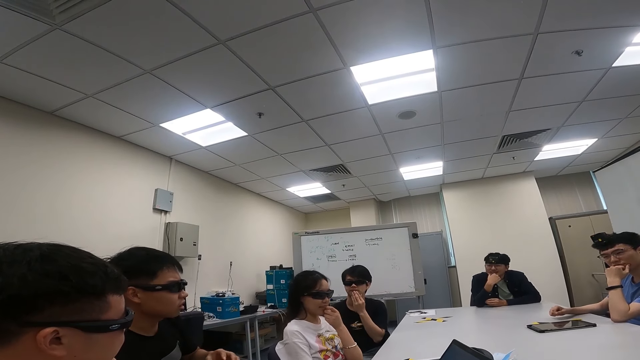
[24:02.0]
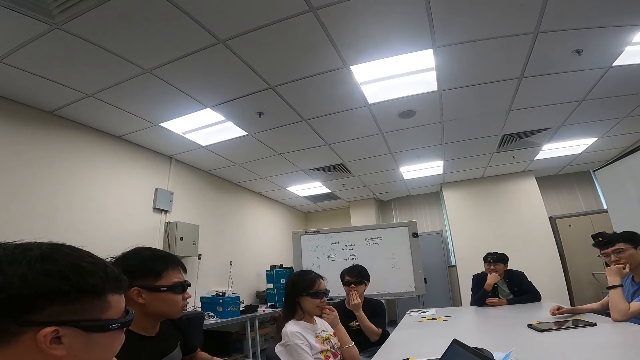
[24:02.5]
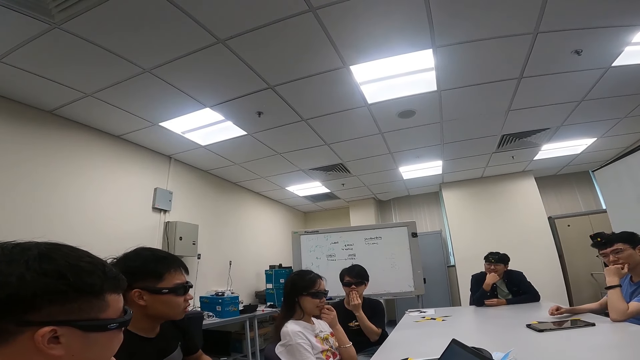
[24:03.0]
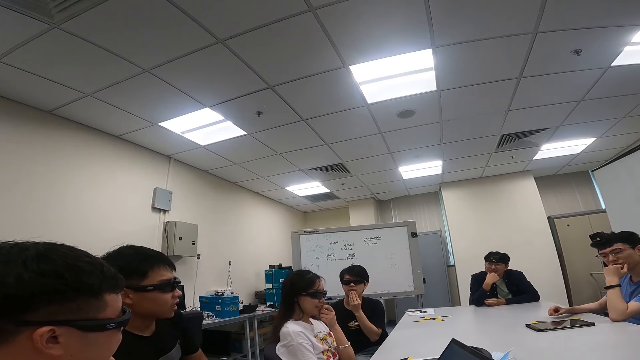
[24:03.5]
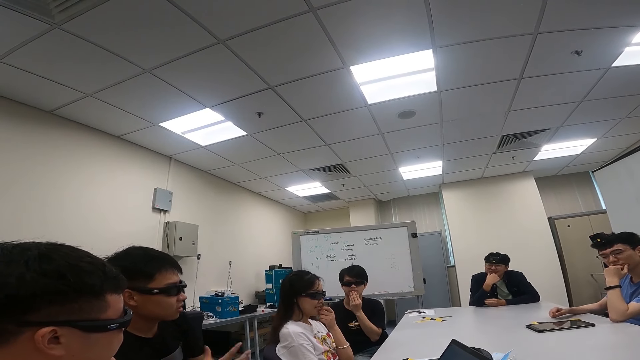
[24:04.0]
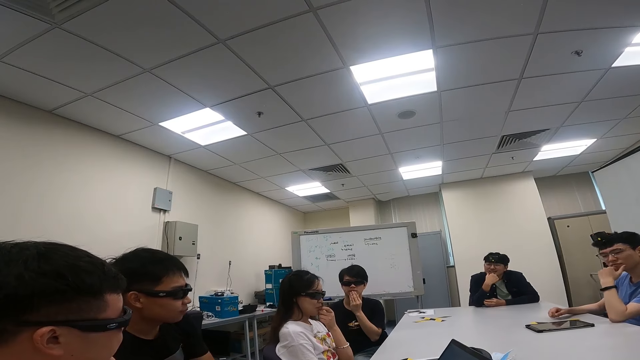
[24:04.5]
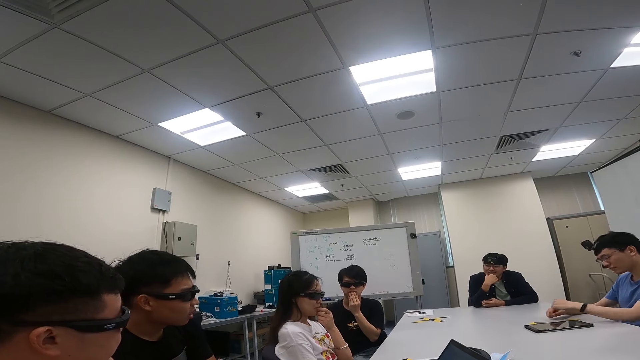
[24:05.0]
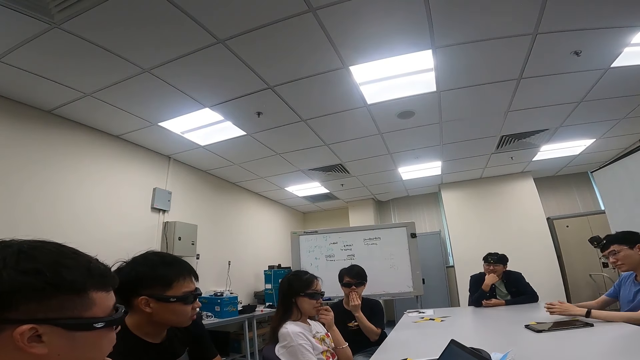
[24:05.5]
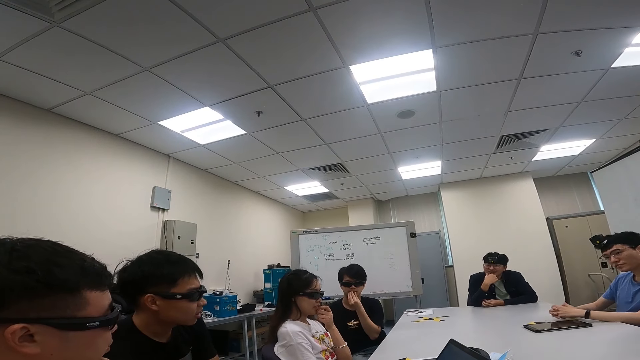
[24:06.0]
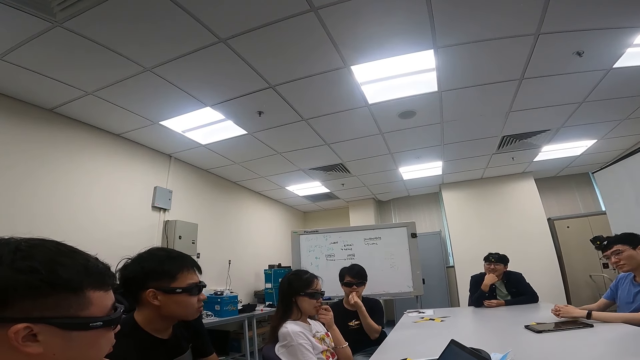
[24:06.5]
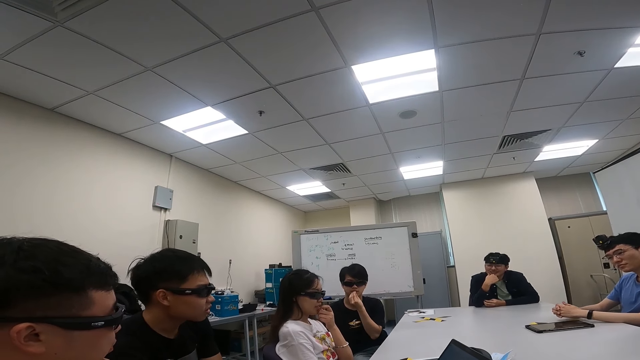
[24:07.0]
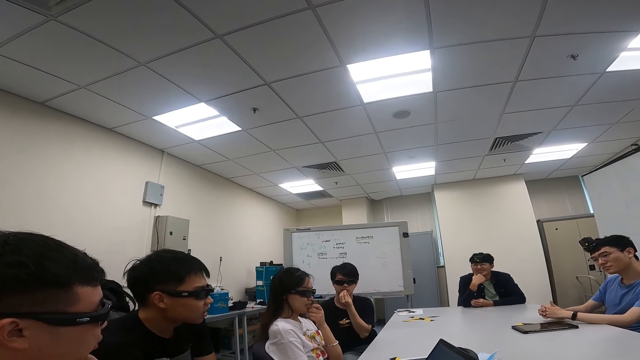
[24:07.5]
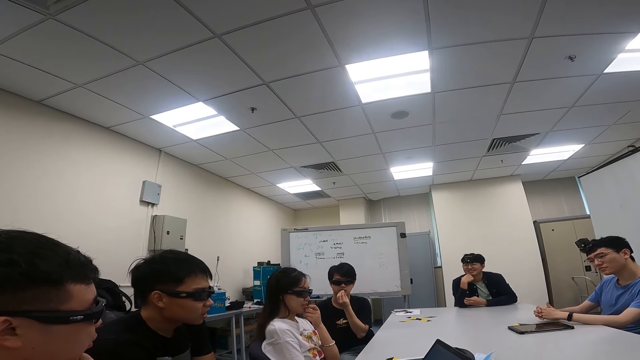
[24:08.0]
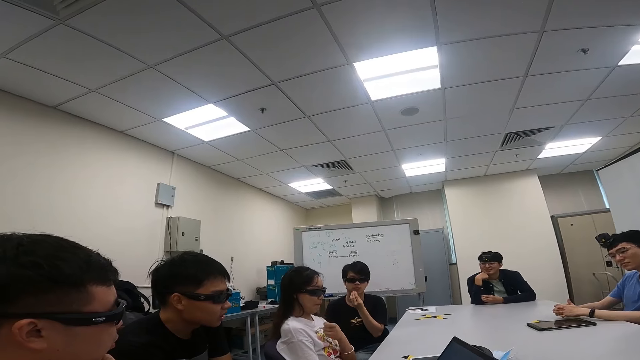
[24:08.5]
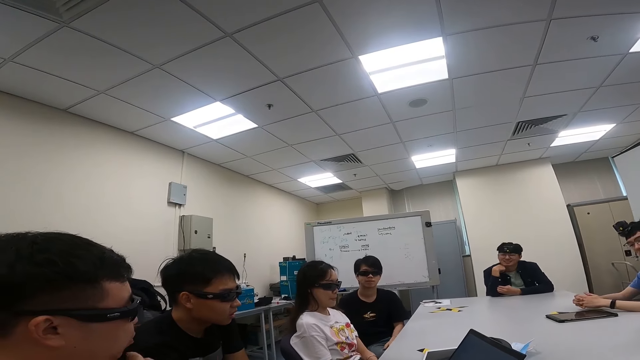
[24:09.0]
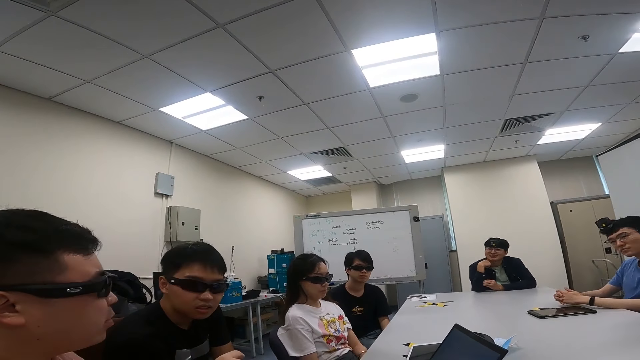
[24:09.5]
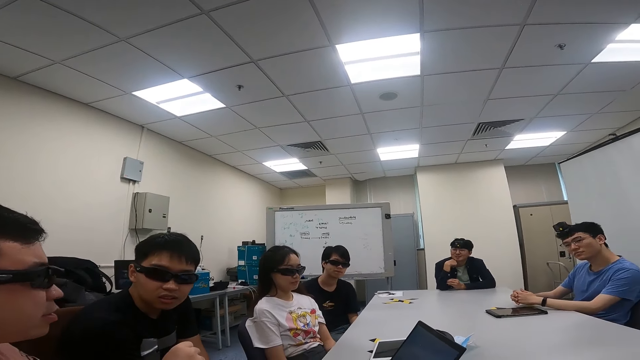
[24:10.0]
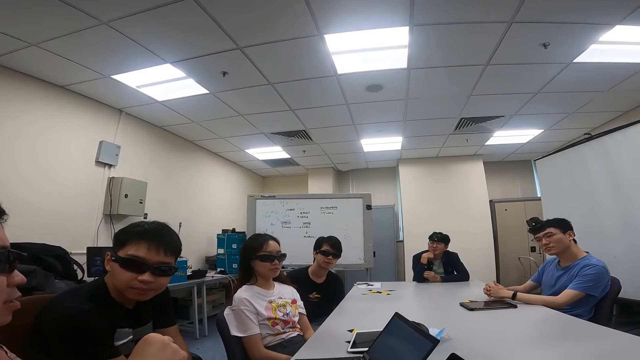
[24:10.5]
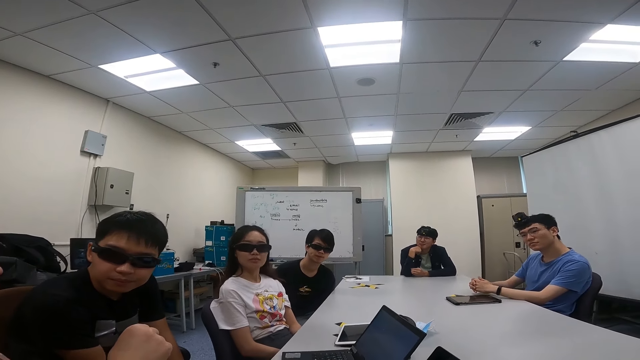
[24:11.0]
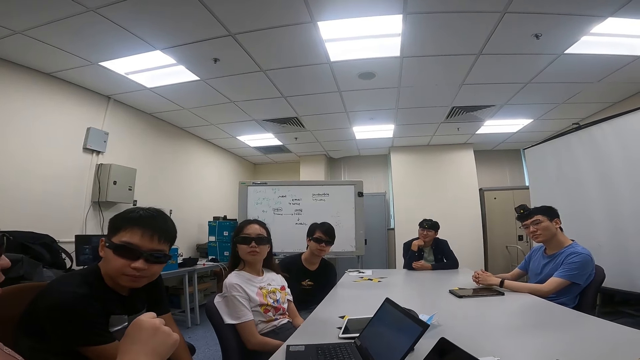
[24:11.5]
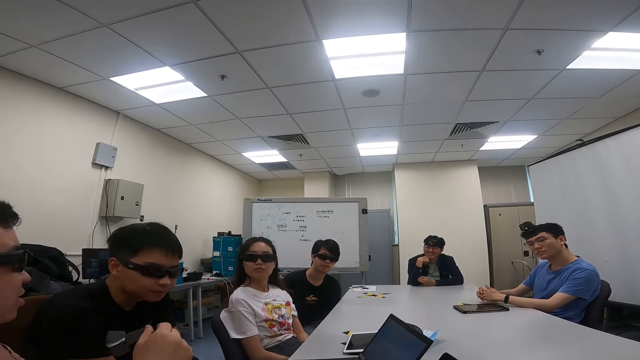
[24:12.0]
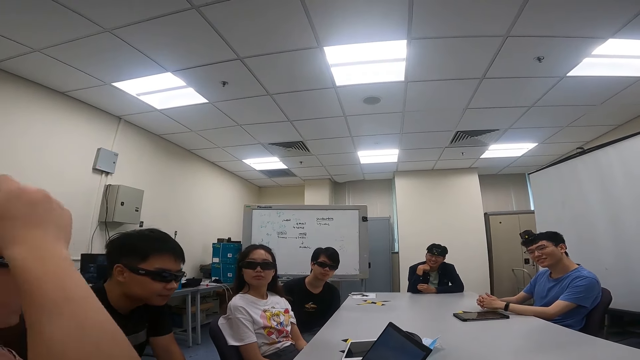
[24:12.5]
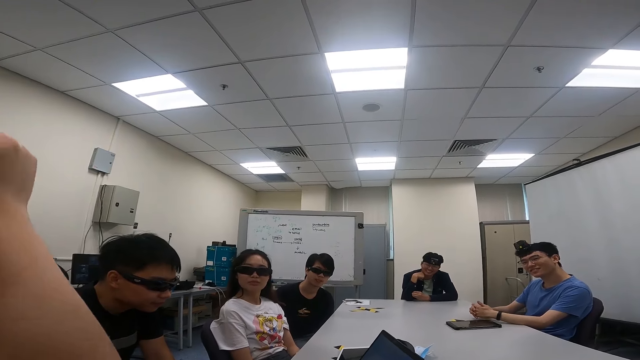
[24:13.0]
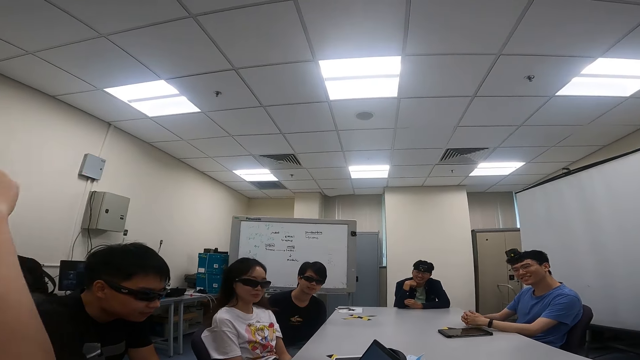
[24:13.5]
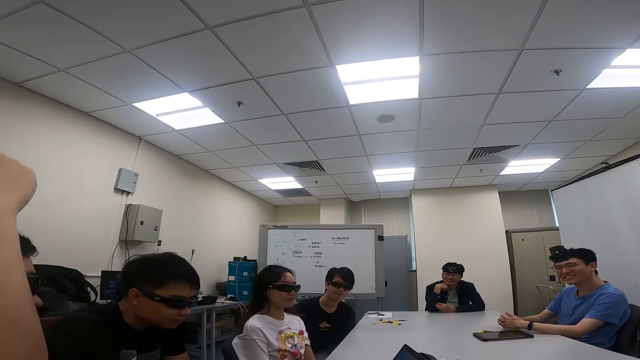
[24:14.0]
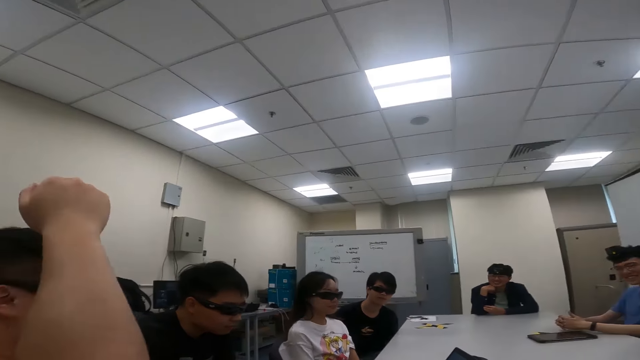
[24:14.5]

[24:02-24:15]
A person touches the face. Another person nods the head. A third person talks to a fourth person and raises the right hand.

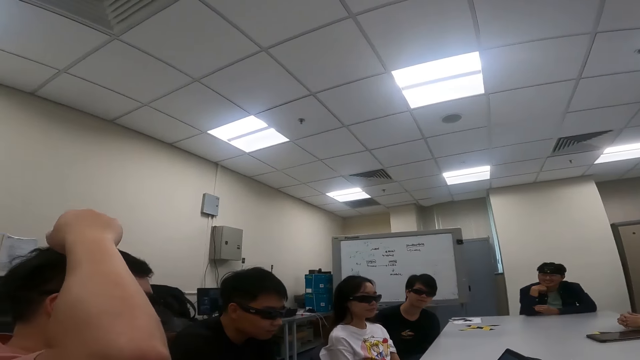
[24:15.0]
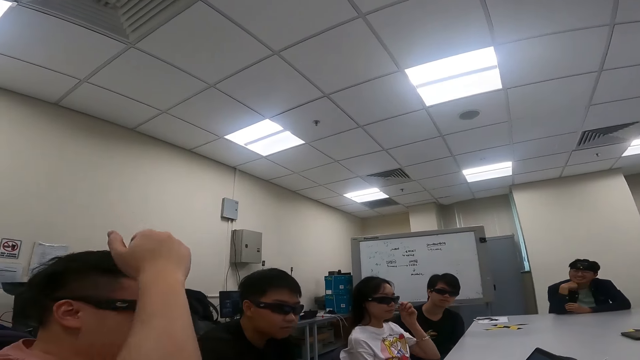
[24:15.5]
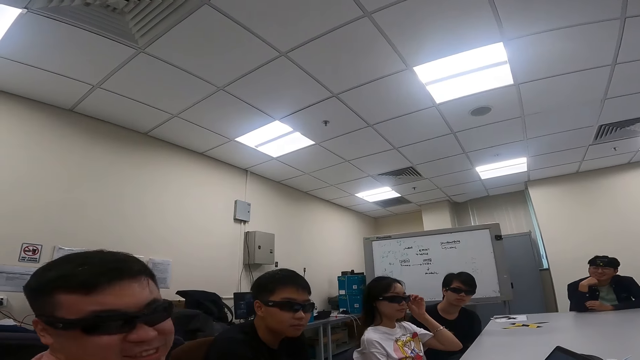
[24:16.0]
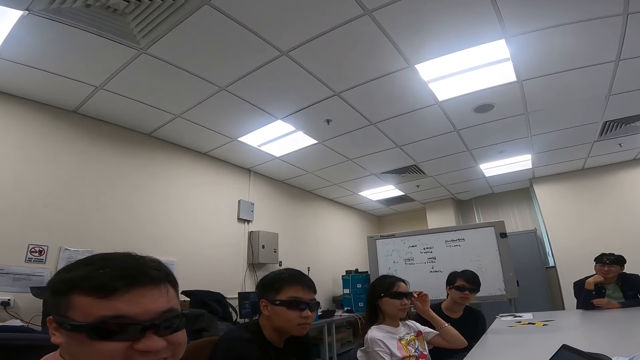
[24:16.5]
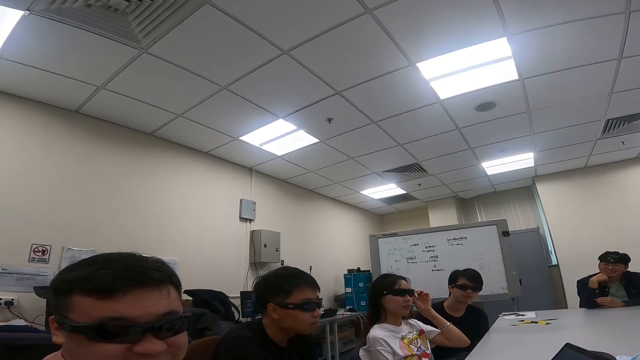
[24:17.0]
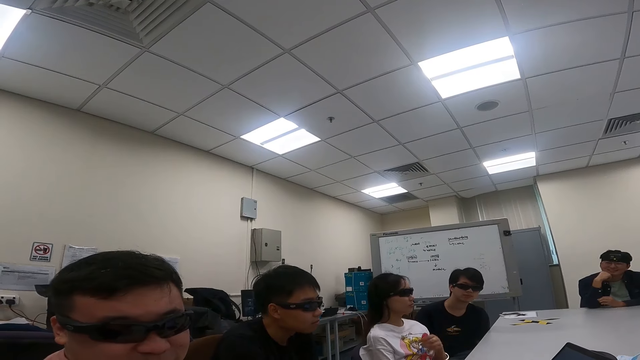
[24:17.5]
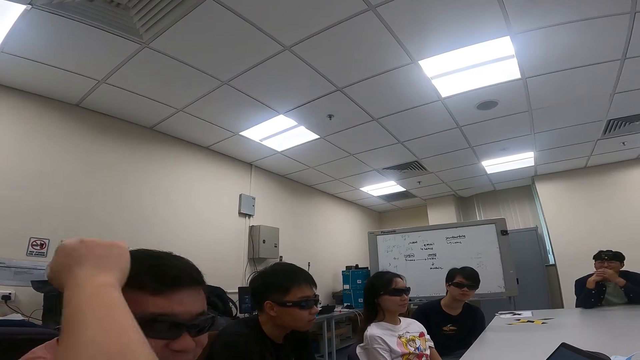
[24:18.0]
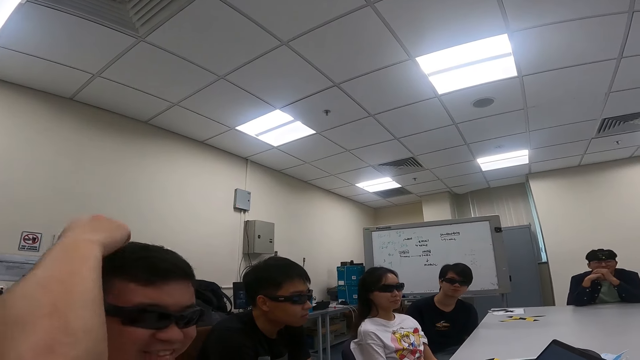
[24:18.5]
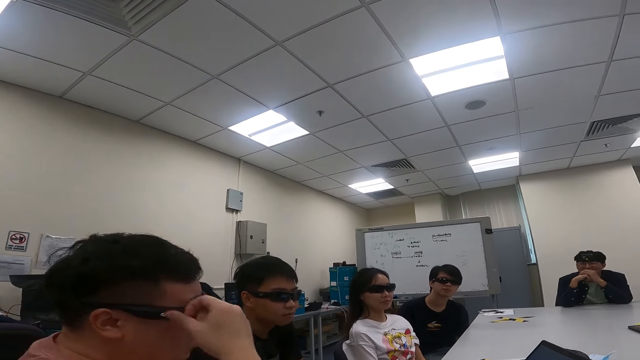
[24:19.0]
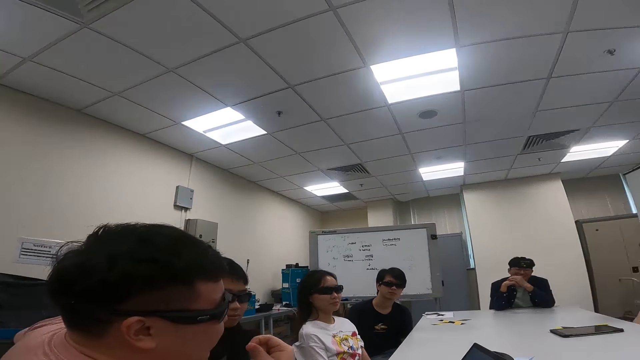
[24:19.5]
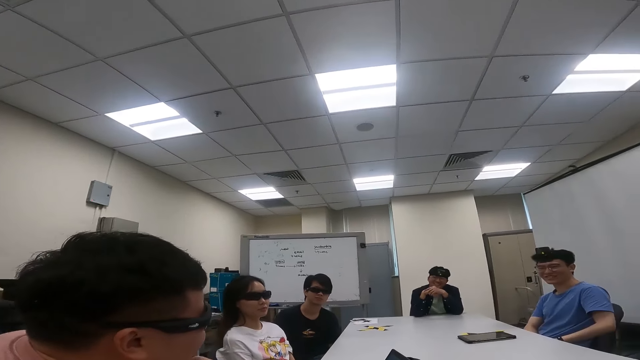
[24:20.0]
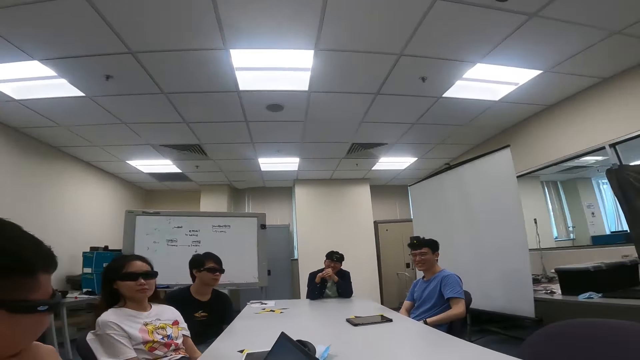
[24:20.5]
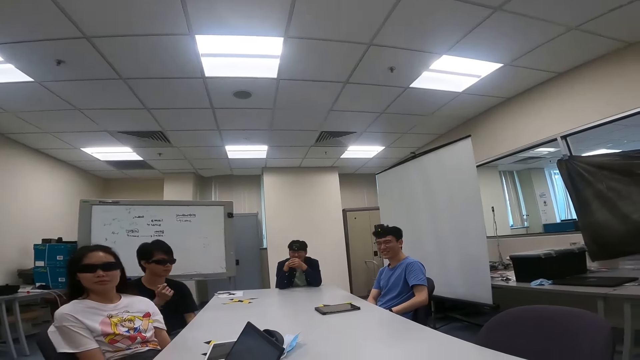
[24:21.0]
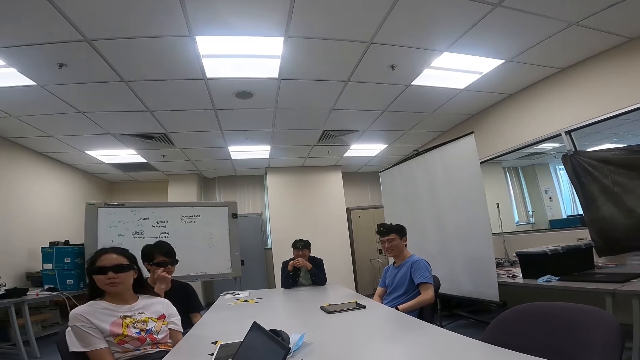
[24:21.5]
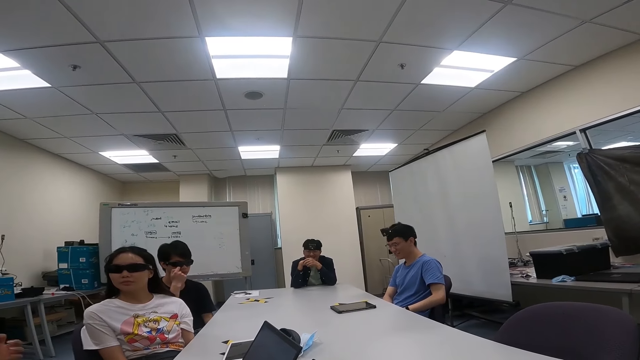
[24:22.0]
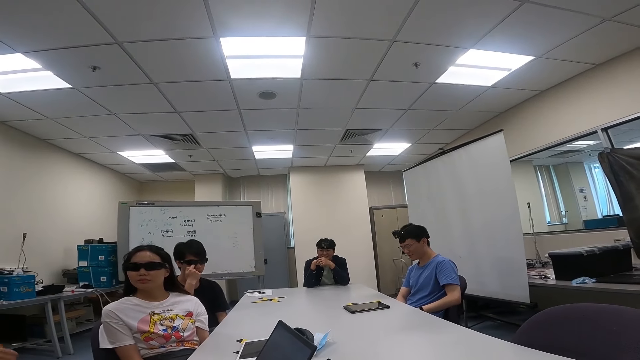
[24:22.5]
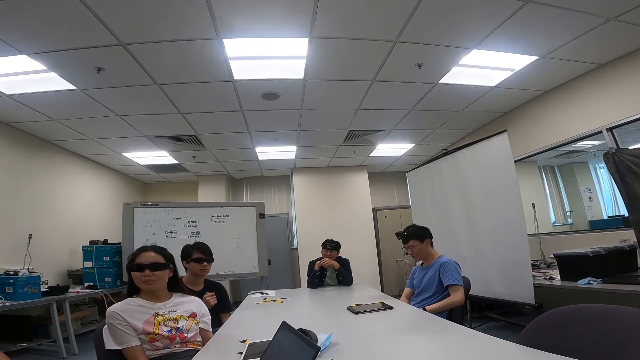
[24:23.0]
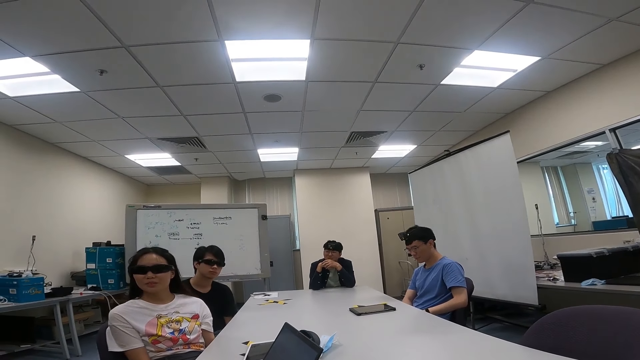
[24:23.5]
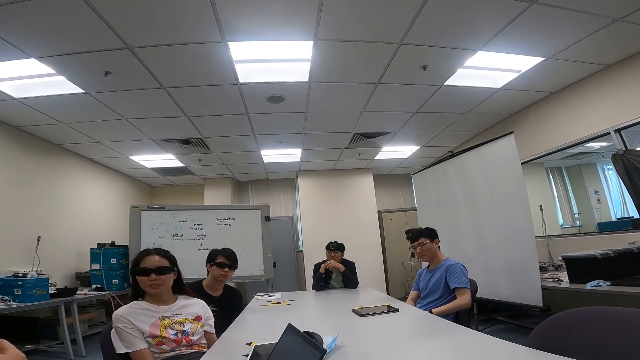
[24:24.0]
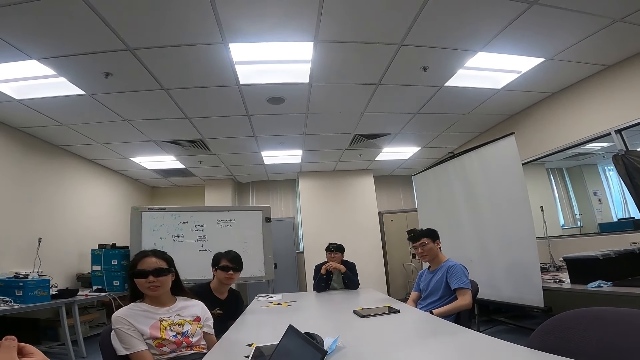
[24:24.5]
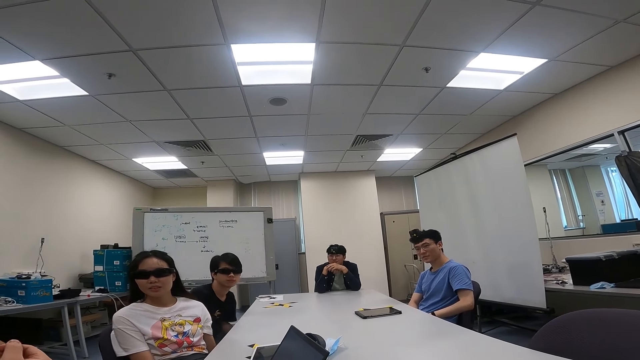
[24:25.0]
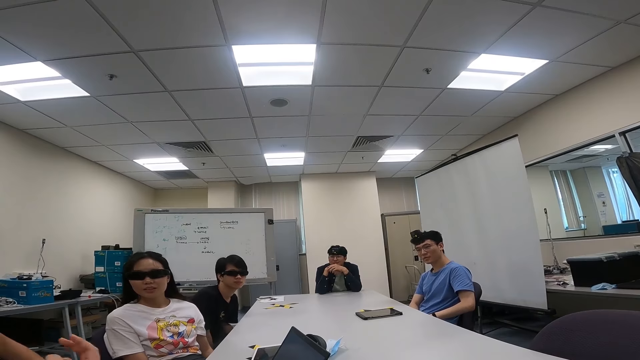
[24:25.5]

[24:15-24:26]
A woman touches the camera. A person talks to the camera wearer and touches his head. Another person touches the face. The first person moves hands.
